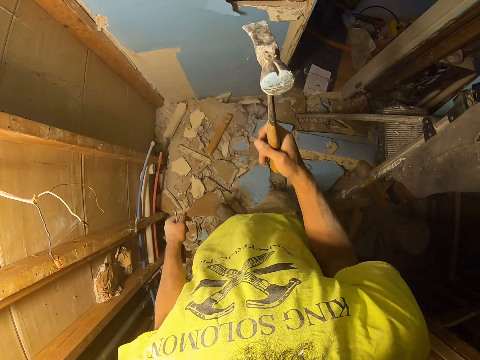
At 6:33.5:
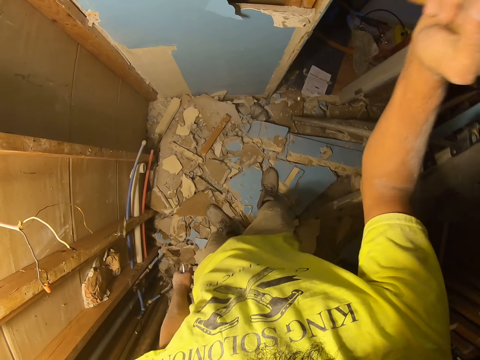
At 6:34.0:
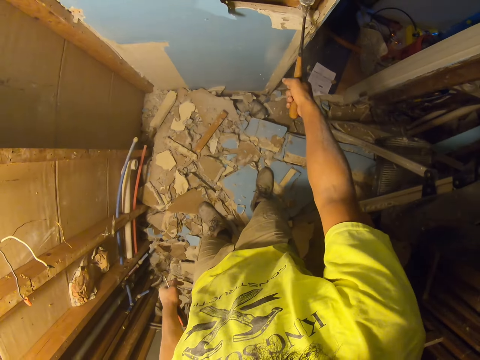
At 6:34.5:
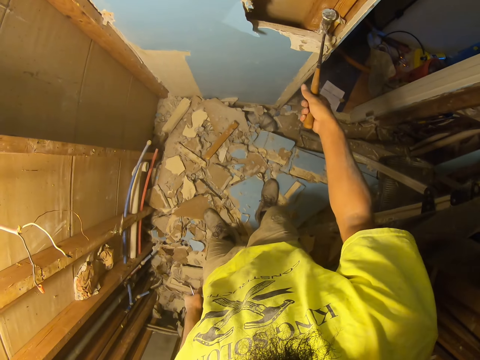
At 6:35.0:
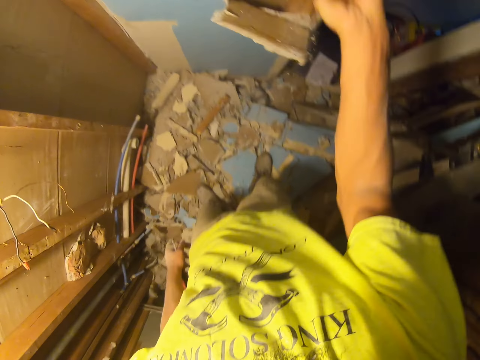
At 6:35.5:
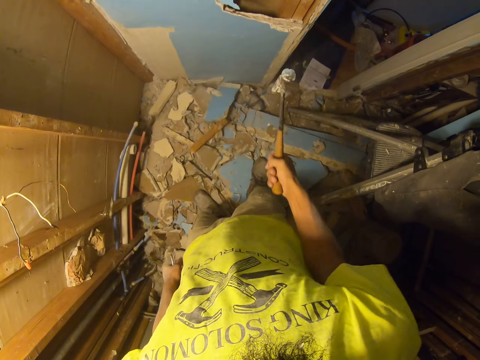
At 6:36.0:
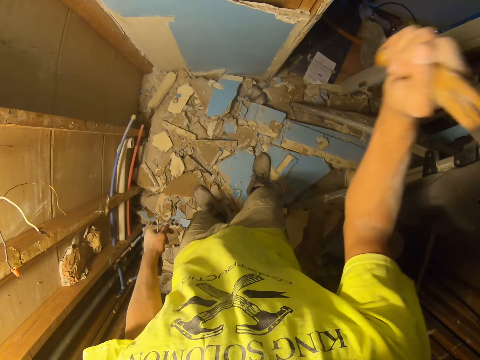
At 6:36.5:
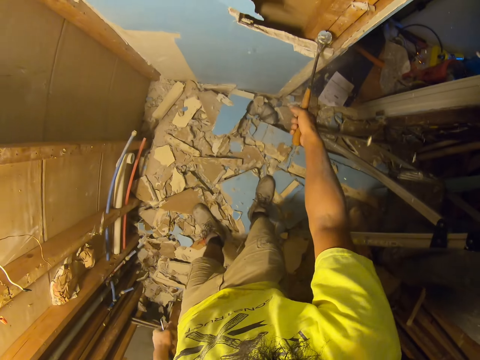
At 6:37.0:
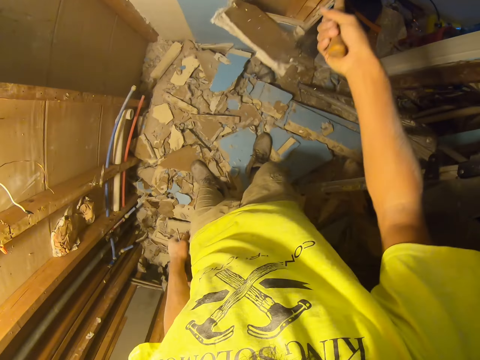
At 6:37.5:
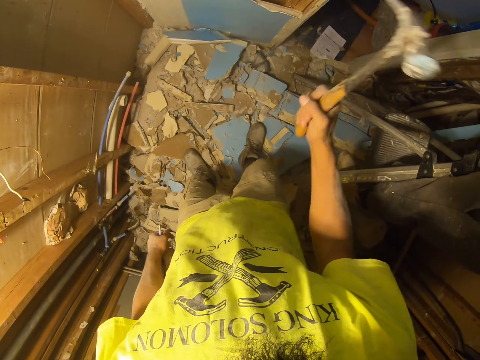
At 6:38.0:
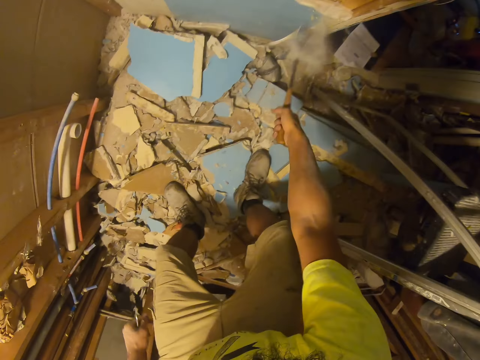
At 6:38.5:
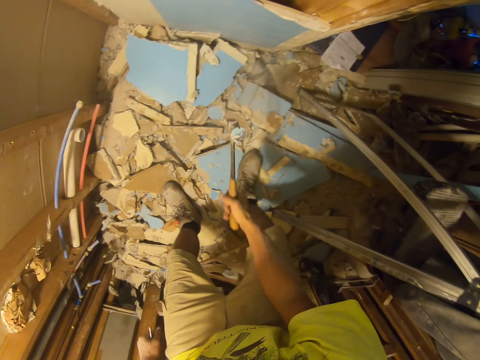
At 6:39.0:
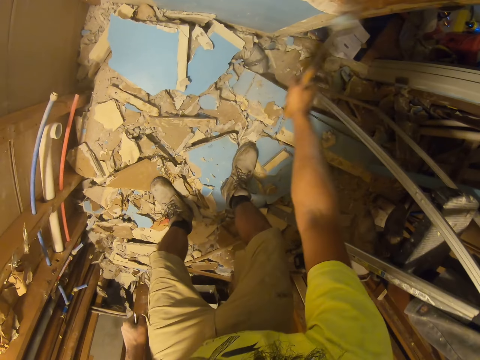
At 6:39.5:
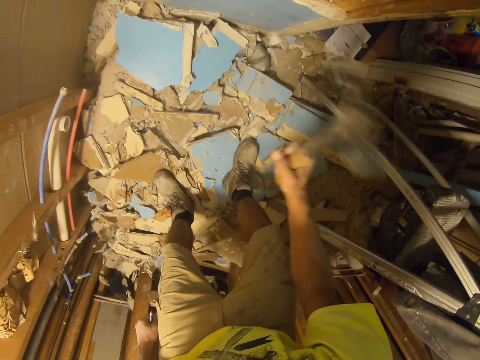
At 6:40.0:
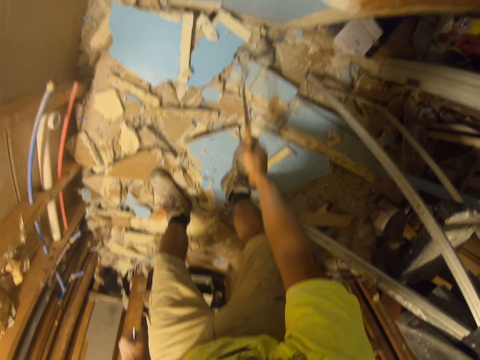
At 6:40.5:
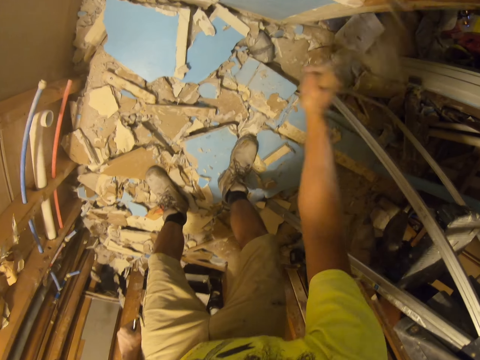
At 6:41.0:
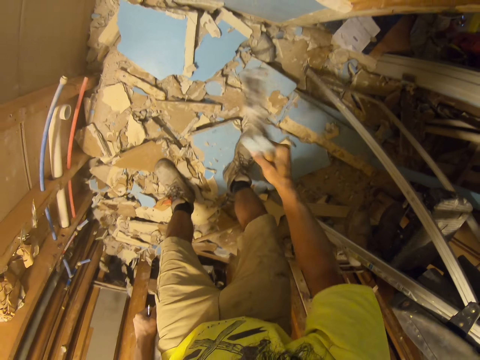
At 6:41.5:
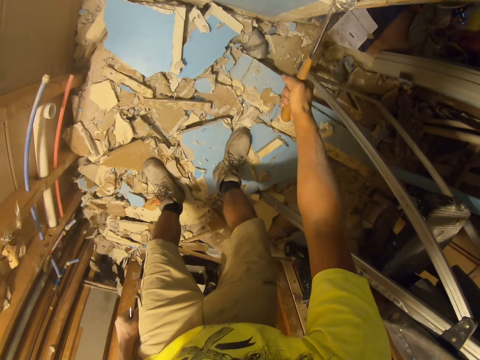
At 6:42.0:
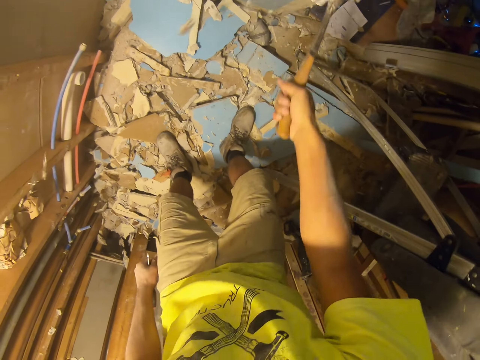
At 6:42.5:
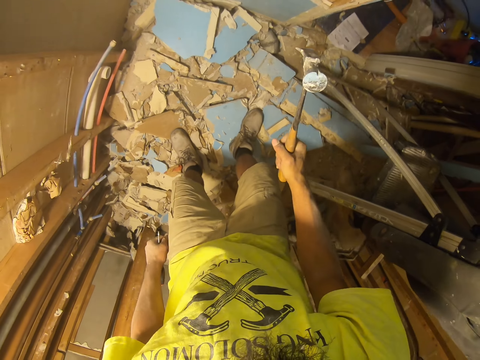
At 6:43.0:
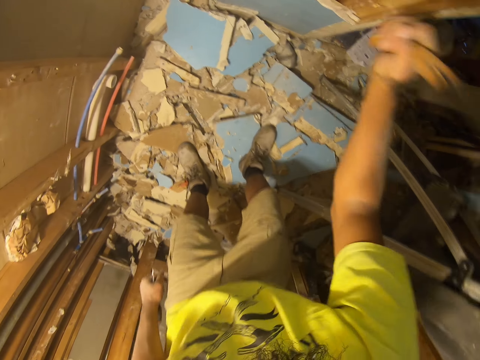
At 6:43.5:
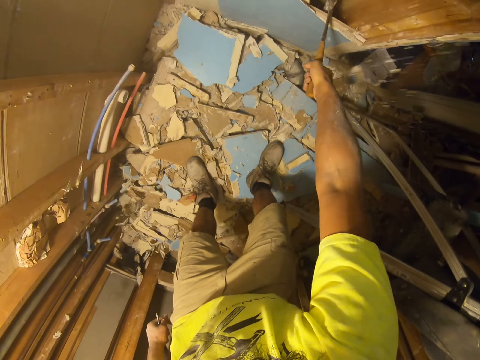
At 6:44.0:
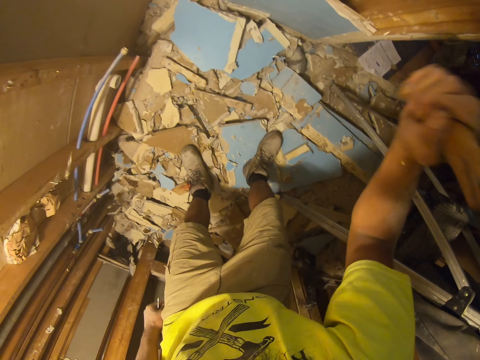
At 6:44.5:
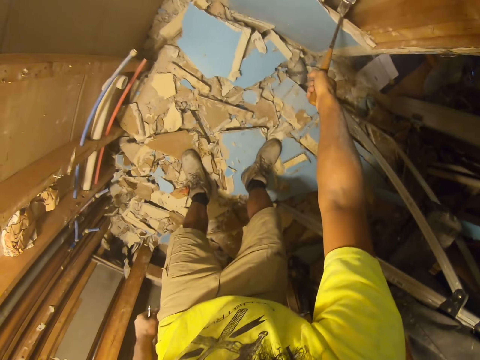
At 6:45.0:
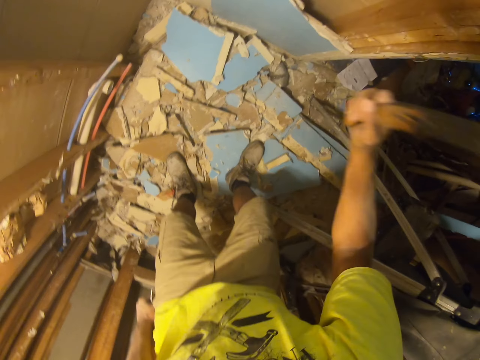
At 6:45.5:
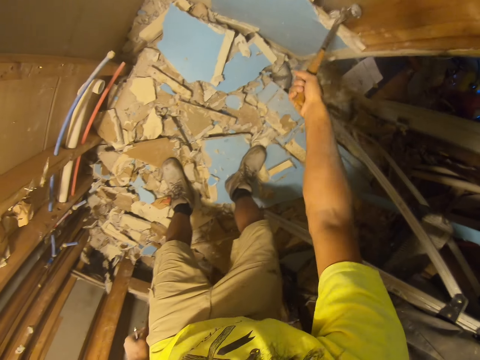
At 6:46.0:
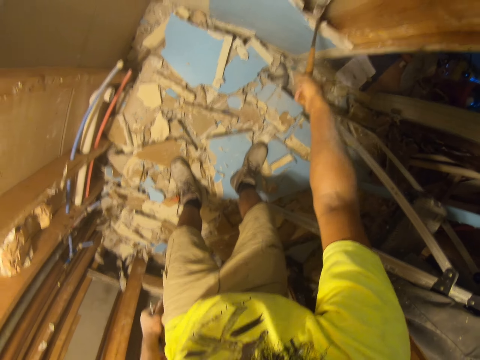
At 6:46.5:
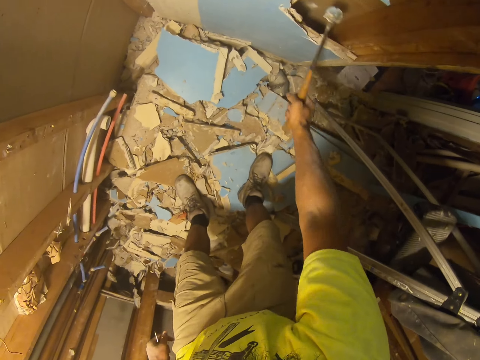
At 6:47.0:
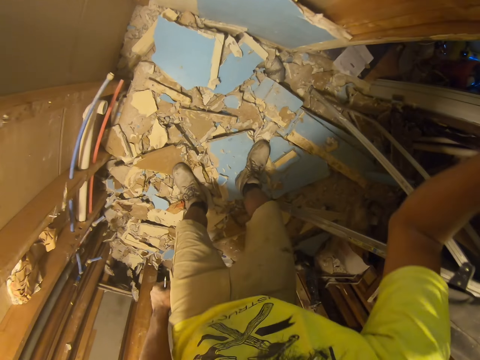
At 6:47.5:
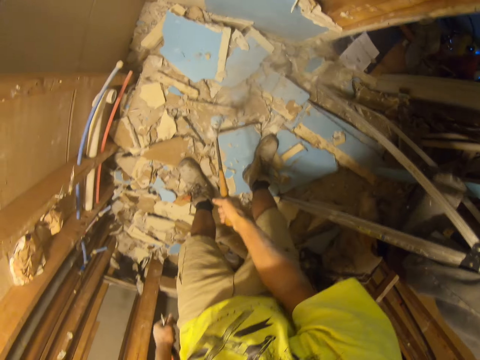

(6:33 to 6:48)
The camera wearer continues hitting the wall with a hammer.

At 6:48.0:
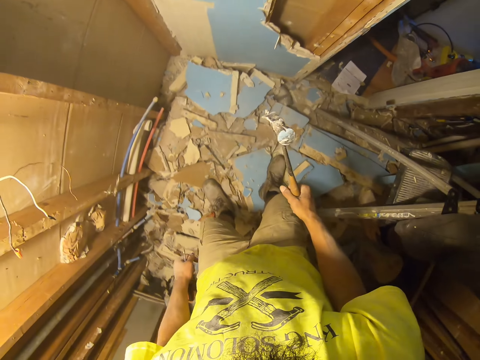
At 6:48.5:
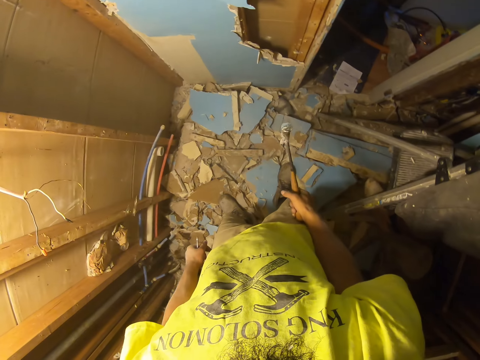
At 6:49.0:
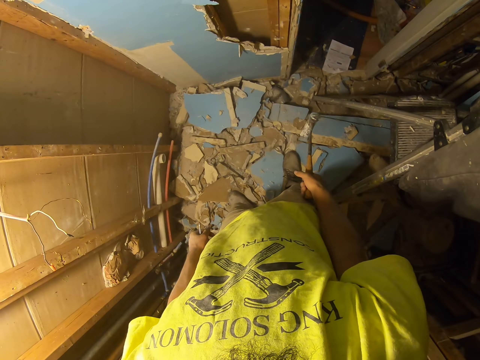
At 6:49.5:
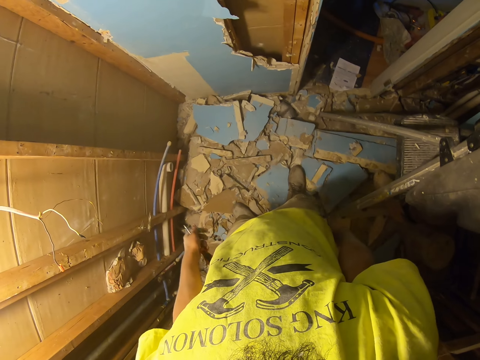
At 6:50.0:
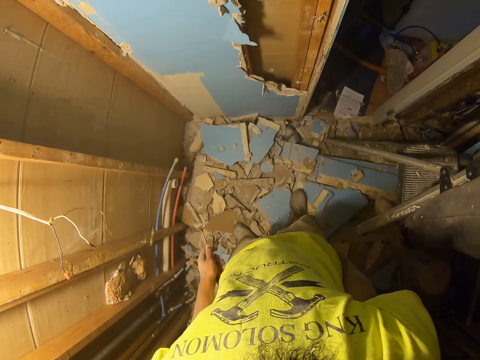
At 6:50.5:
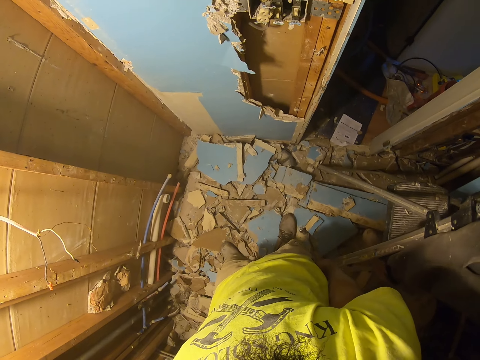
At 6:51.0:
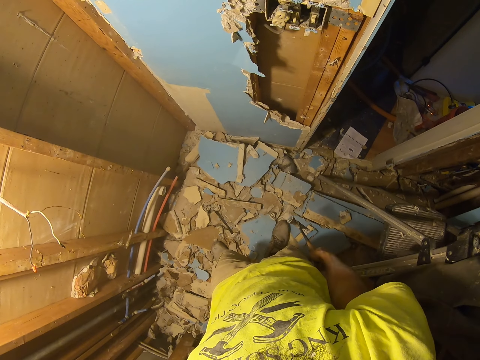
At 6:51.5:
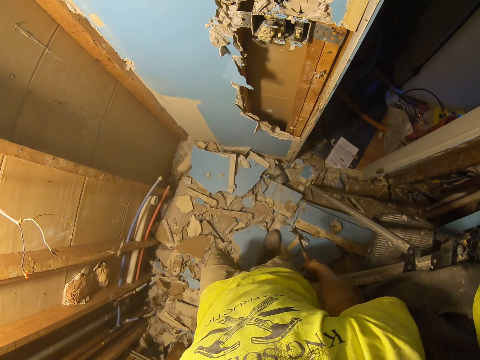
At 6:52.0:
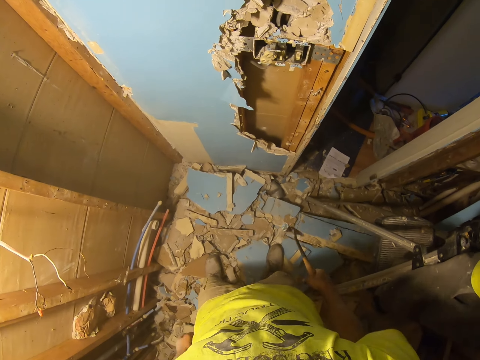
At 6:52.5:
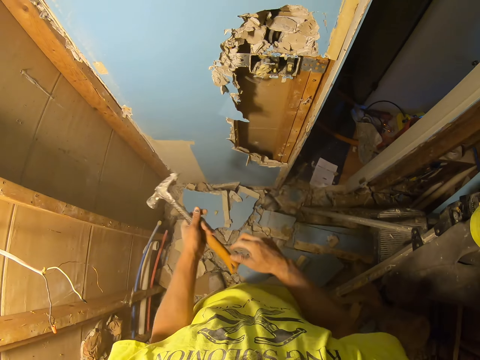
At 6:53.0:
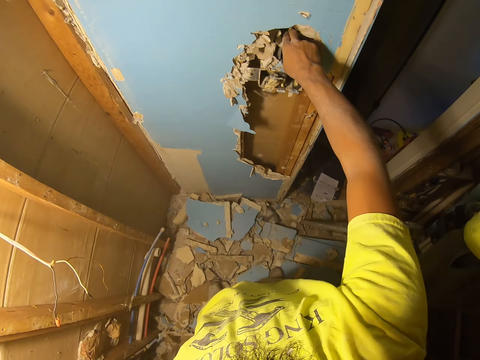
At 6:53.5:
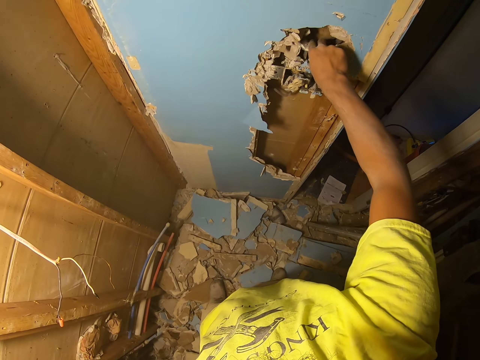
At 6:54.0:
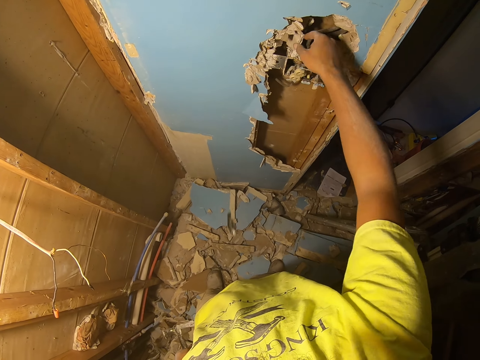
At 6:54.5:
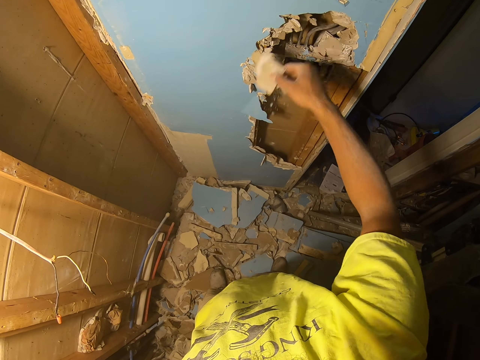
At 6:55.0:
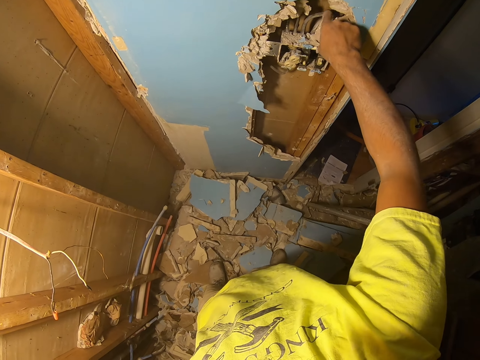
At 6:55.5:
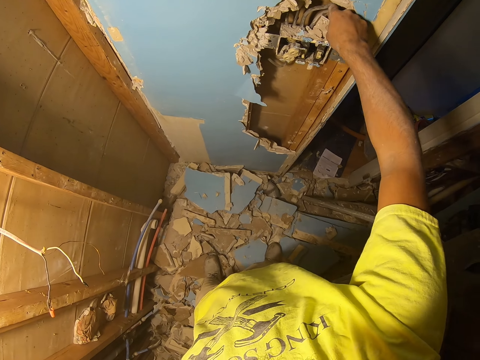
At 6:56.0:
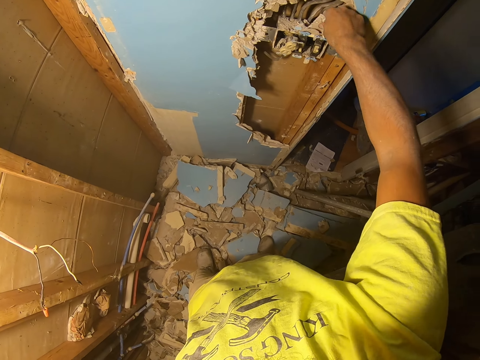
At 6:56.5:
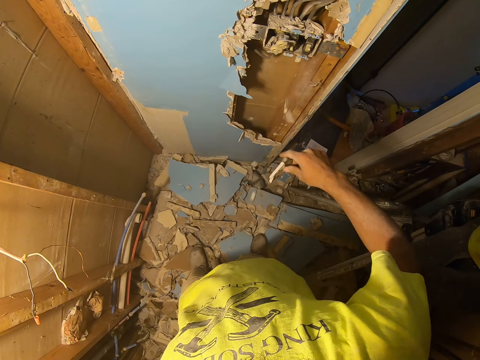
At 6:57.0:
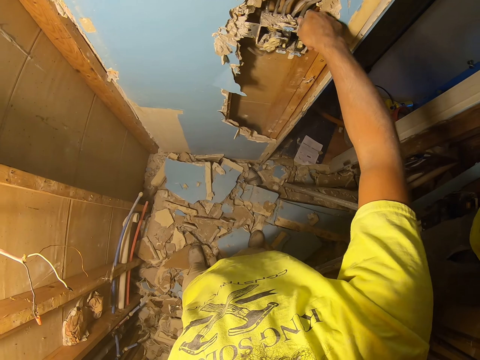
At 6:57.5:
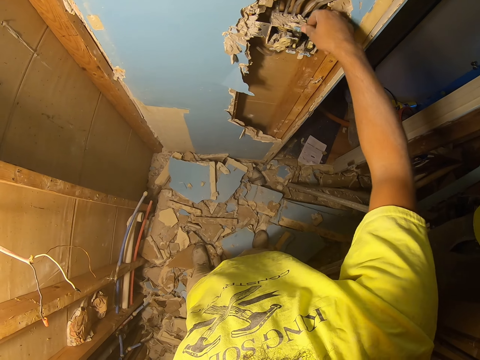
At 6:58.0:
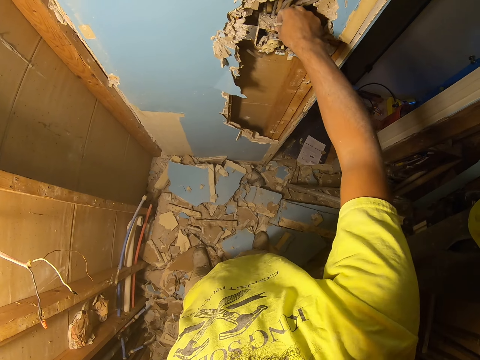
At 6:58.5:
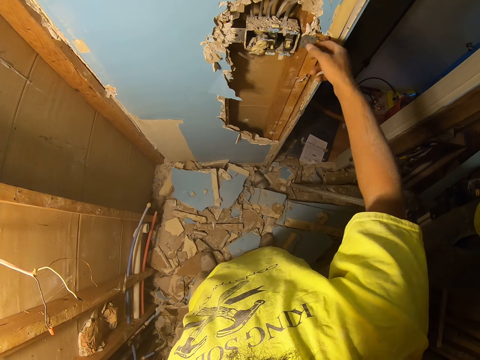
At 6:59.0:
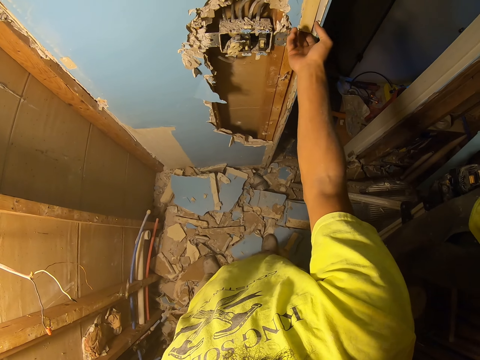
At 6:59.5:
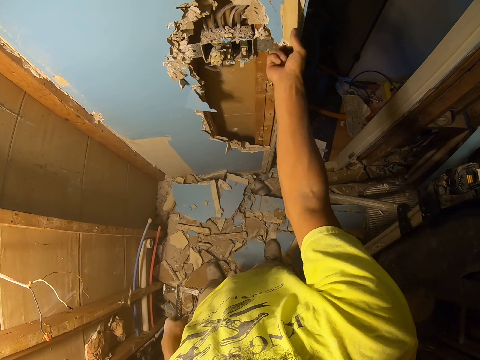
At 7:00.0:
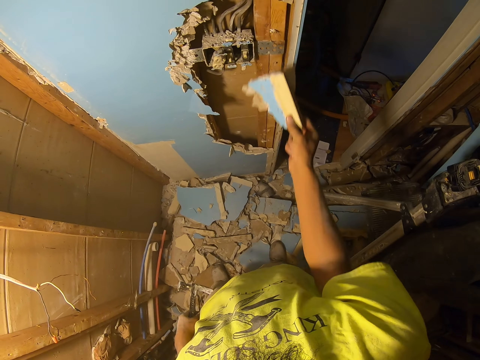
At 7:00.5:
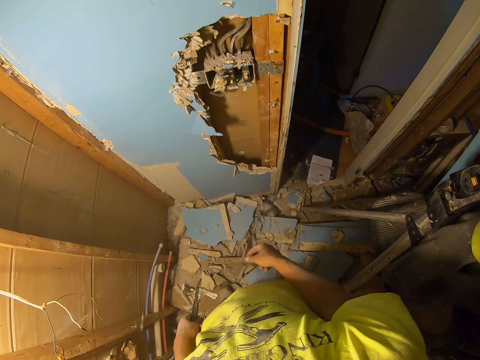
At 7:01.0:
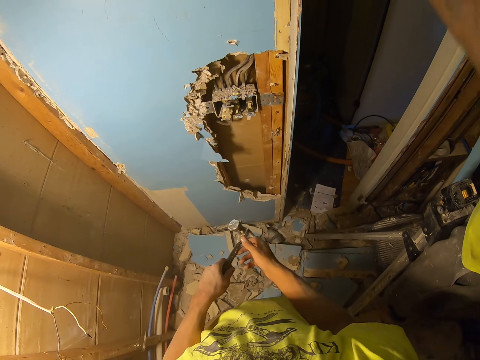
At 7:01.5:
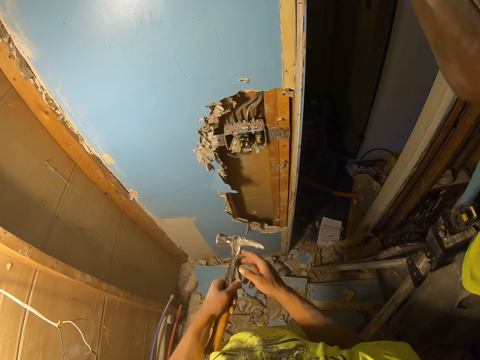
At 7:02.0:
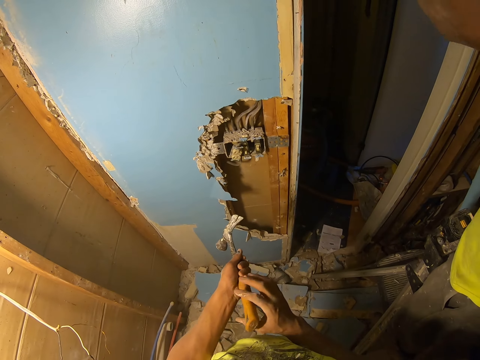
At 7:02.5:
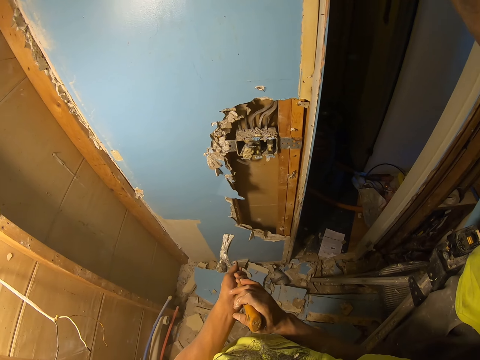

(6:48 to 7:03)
The camera wearer removes the pieces of wood with his hand.
